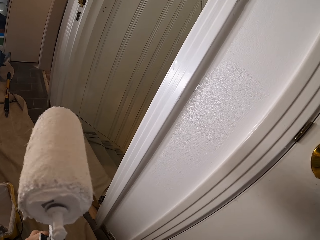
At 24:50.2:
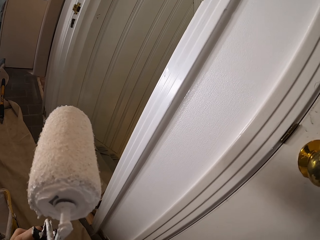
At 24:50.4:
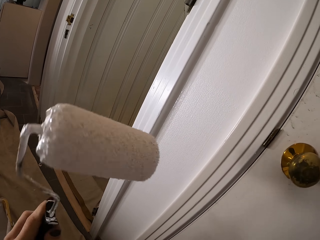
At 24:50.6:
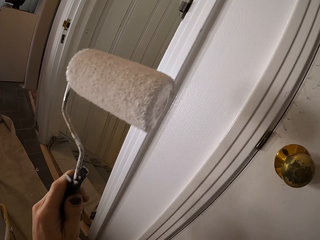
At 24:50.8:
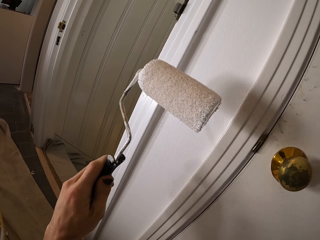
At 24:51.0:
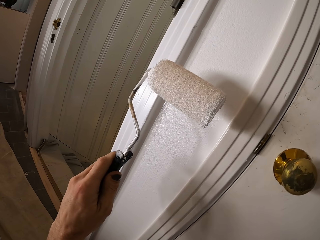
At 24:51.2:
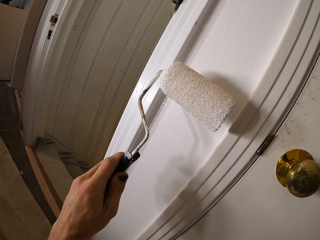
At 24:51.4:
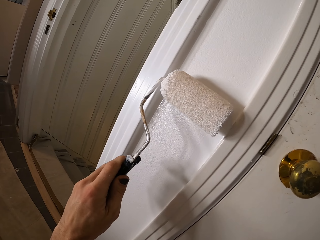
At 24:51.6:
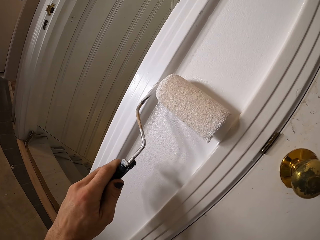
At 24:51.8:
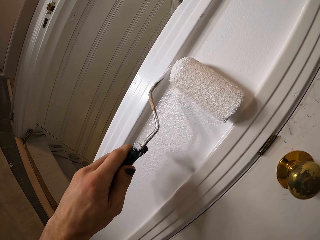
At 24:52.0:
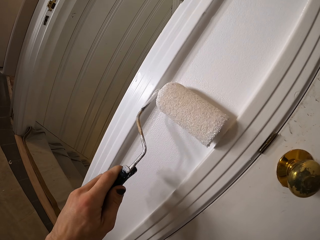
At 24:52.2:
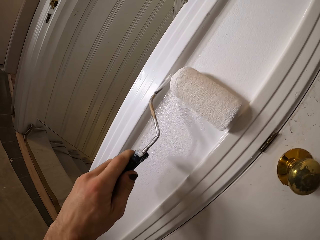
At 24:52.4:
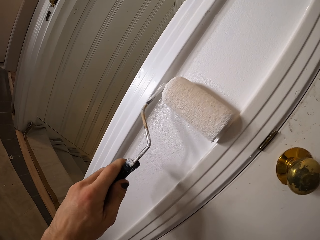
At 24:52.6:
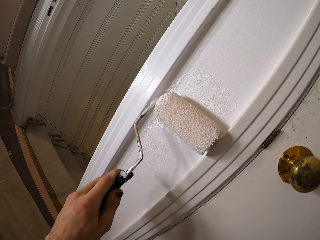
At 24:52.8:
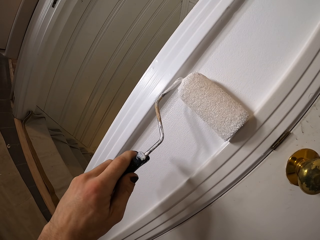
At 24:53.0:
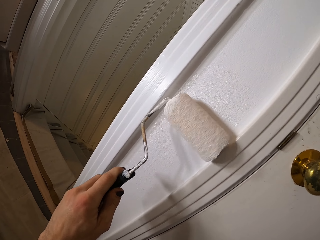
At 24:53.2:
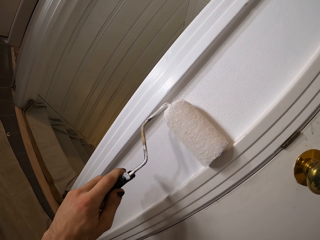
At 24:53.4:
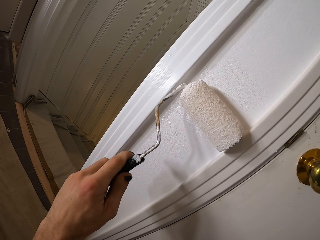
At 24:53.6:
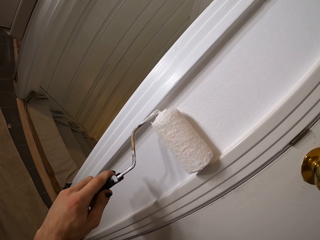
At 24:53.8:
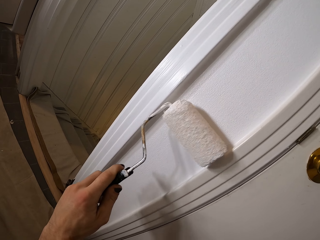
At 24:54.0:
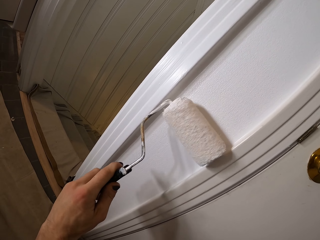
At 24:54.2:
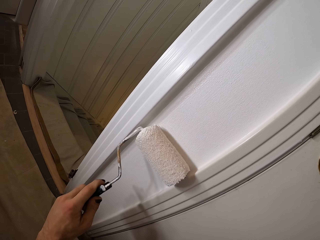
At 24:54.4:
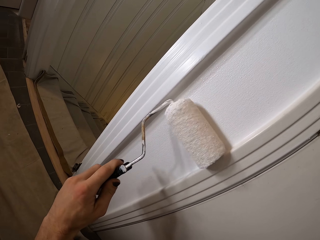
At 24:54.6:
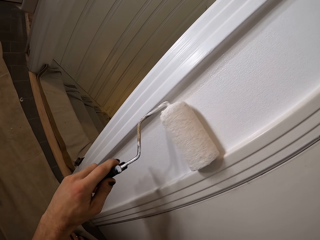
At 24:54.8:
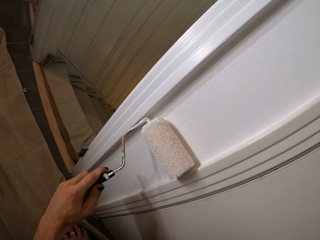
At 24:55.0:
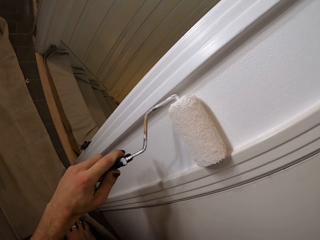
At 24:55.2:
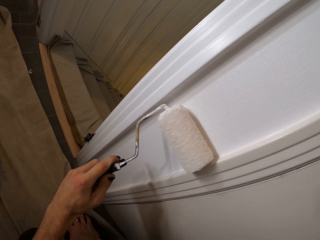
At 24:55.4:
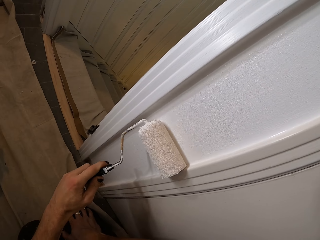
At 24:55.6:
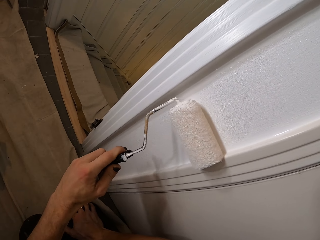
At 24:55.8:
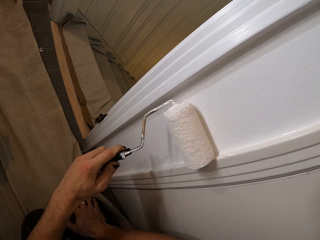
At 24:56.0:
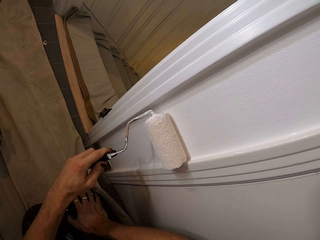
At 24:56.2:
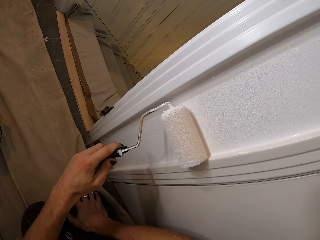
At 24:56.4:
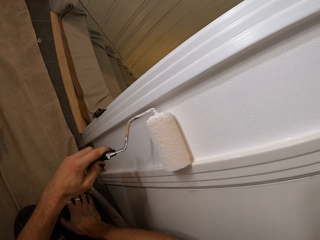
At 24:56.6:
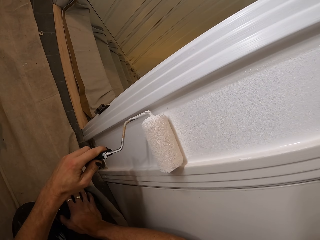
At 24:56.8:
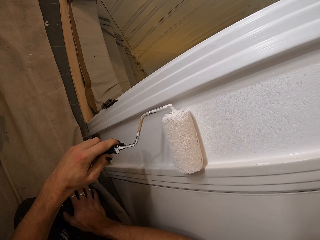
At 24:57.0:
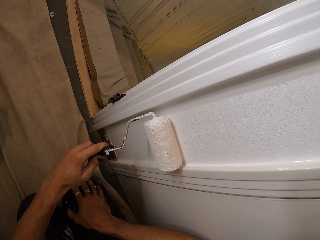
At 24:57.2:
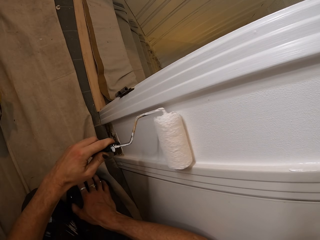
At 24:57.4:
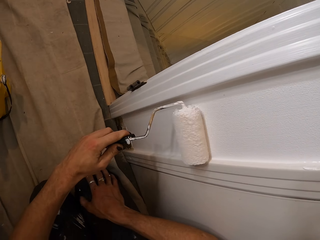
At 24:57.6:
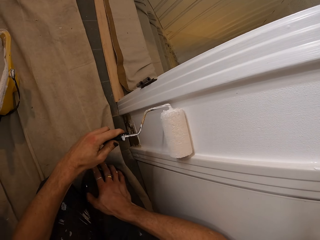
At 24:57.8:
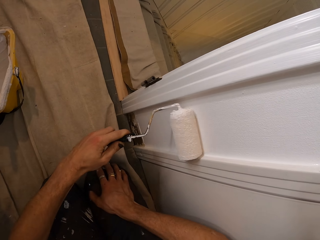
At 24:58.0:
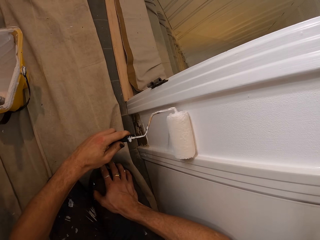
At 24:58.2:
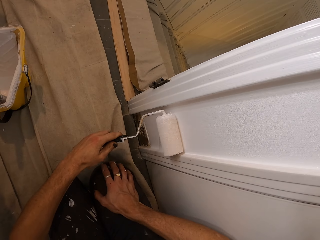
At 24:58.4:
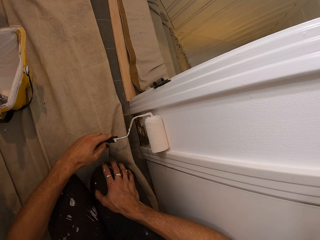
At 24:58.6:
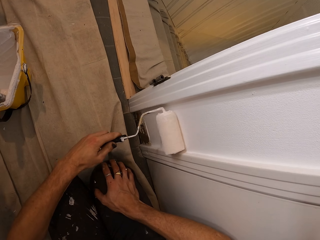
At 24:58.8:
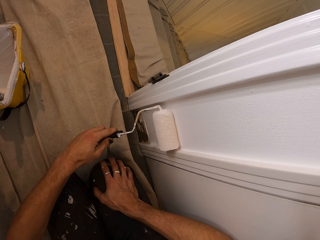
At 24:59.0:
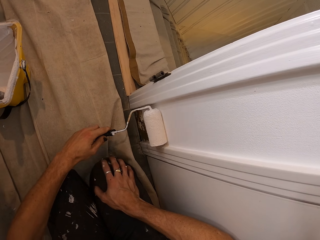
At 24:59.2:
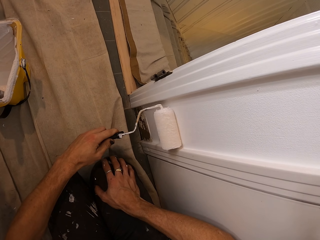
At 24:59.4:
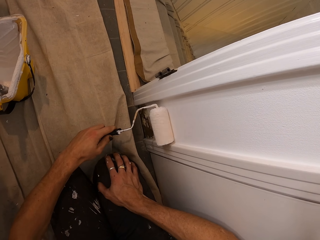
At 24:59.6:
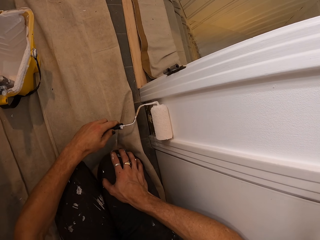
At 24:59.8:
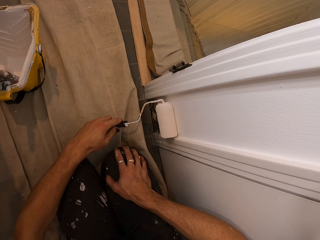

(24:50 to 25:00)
The camera wearer flips the trim roller with his left hand. He paints the wall with the trim roller in his left hand.

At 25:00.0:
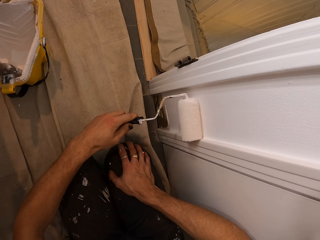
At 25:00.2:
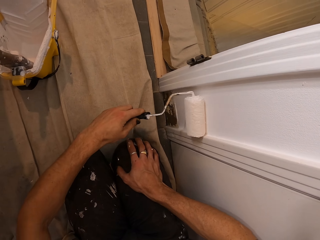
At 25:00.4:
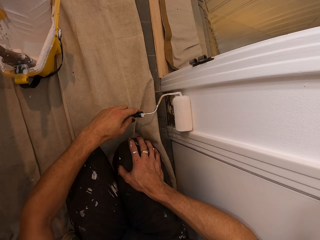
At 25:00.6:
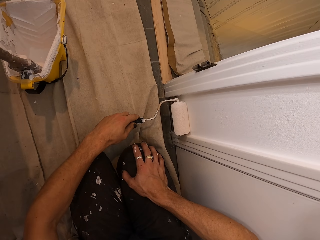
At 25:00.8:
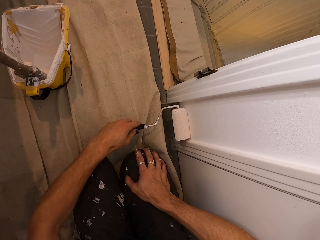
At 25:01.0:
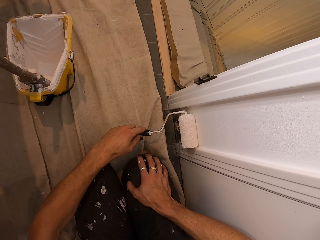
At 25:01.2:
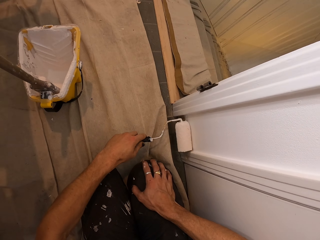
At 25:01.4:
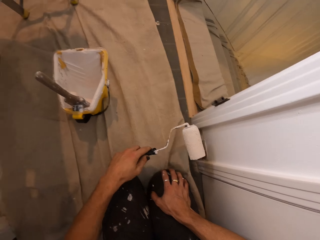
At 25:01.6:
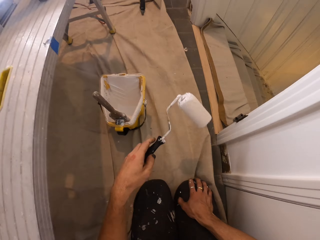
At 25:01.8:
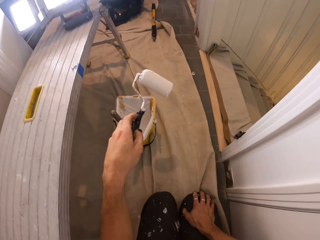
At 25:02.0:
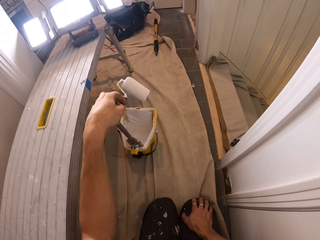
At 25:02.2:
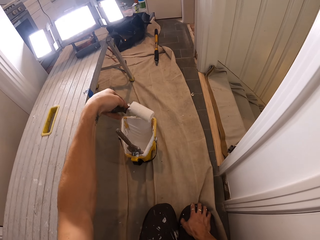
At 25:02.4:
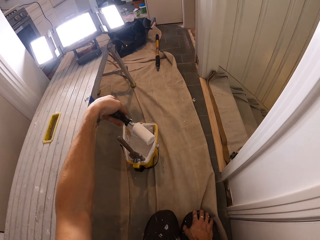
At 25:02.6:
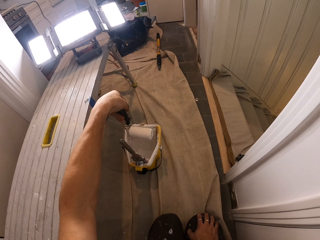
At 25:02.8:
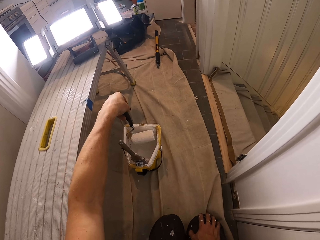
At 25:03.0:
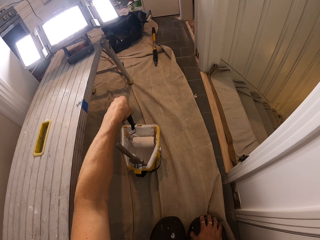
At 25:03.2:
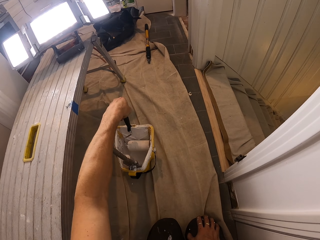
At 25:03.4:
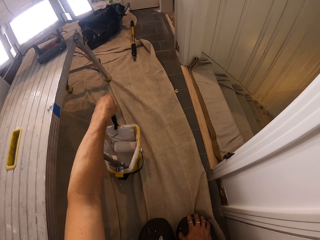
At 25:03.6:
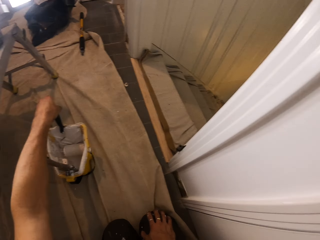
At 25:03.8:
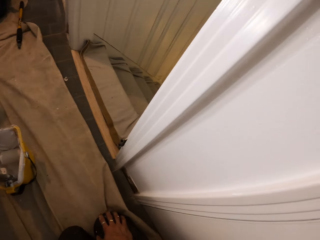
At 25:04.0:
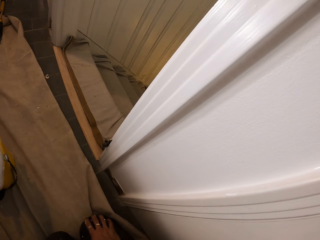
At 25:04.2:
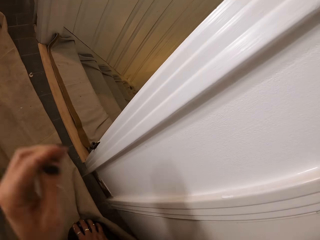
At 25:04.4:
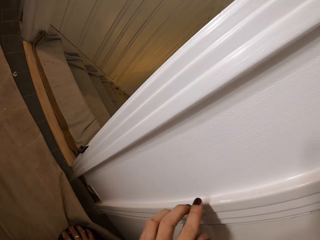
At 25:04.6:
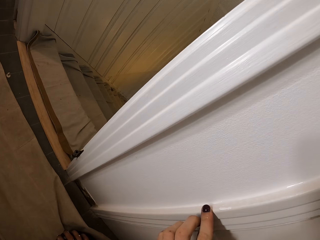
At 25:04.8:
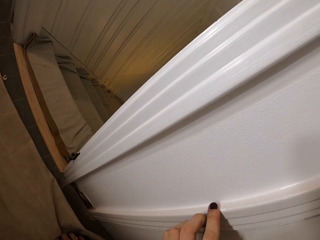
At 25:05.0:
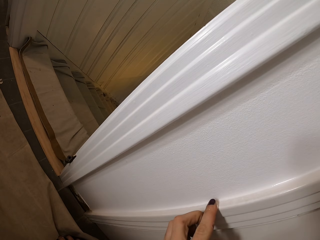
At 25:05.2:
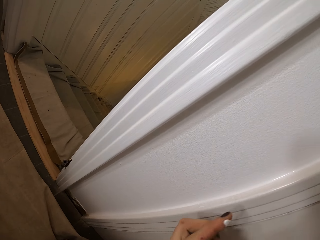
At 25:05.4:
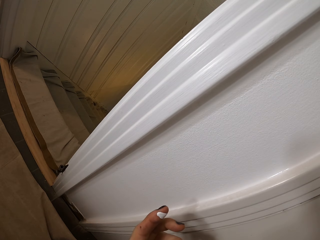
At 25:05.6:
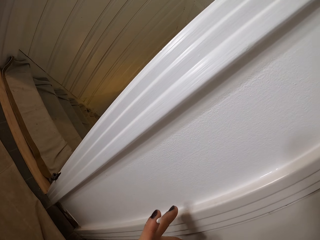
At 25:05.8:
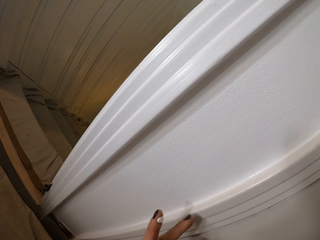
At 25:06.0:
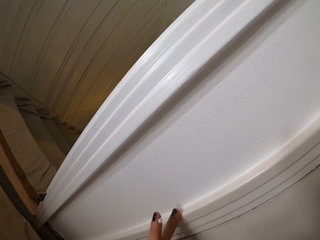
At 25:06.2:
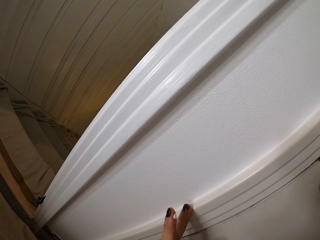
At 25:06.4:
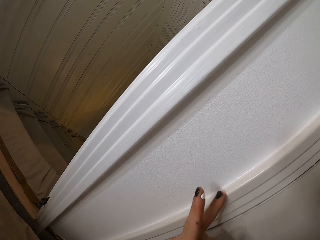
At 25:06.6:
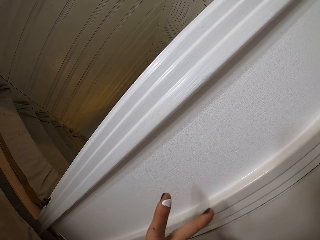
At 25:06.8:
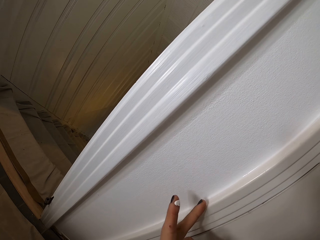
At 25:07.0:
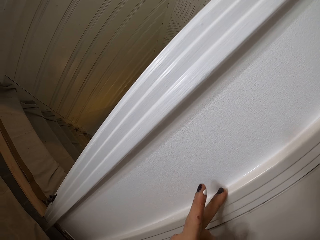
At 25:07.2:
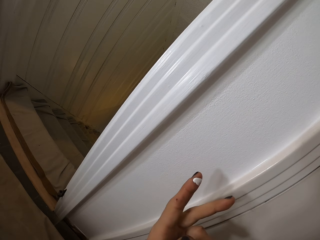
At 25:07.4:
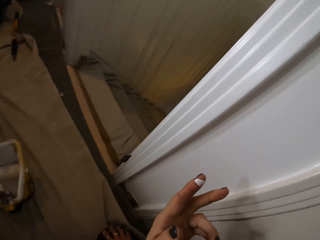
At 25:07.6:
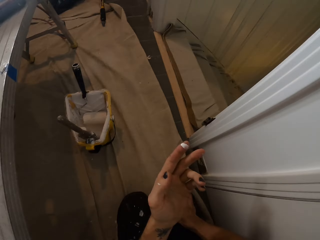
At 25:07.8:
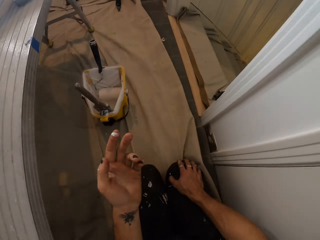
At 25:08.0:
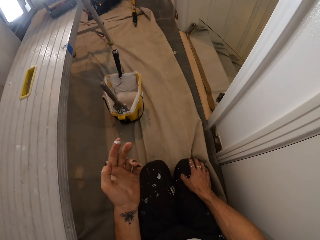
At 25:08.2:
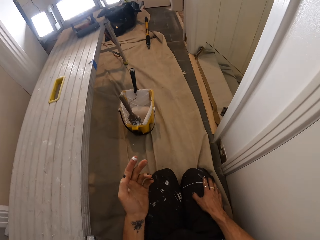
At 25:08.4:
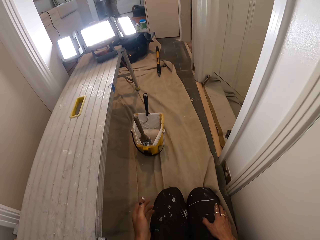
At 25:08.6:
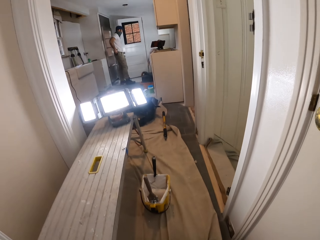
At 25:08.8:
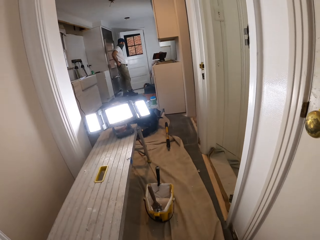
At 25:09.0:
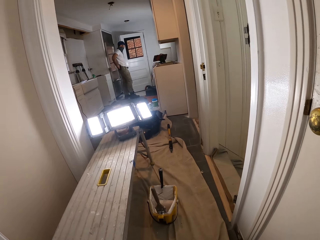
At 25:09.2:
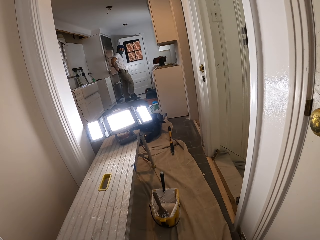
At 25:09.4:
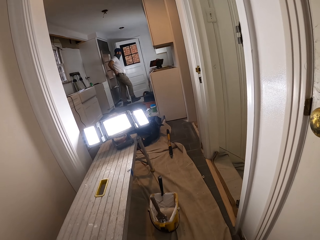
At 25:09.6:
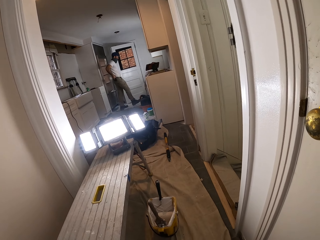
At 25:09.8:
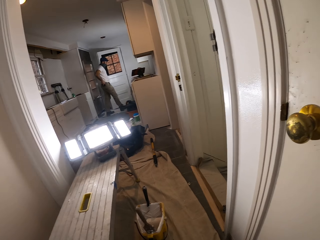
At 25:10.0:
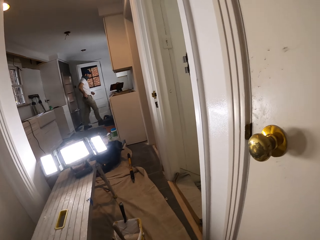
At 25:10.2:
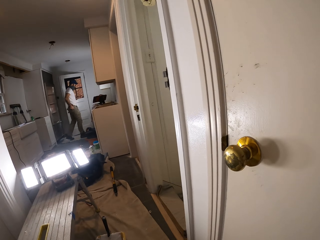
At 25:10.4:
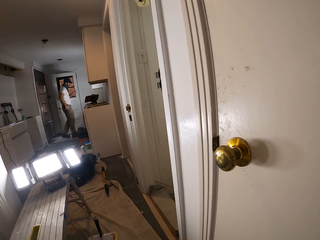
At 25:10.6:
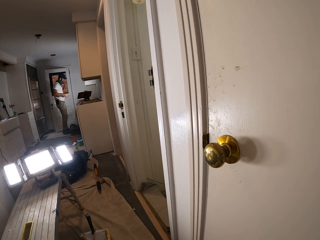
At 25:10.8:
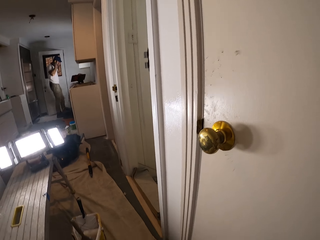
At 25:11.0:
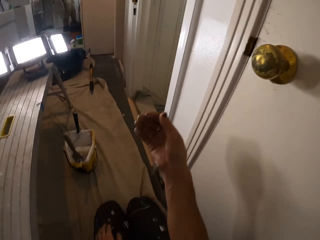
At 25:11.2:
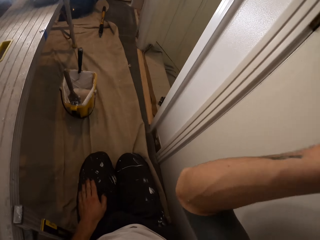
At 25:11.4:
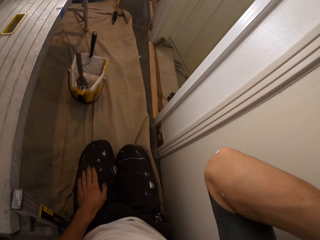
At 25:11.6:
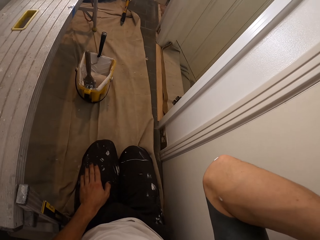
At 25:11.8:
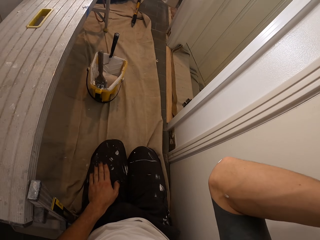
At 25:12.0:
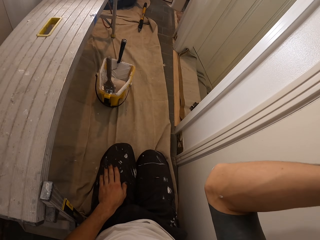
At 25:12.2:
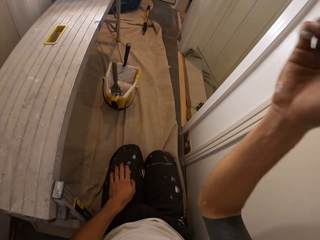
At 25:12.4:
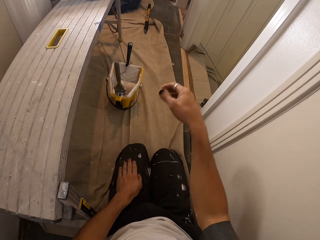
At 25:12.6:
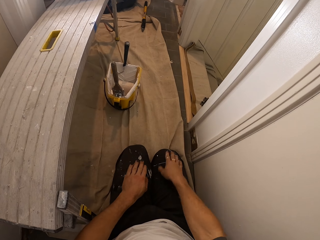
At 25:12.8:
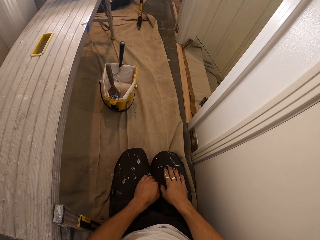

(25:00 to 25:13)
The camera wearer puts the paint roller in the bucket. They dip the brush in the paint. They wipe paint. They touch paint. They move their hand. They raise their hand.
